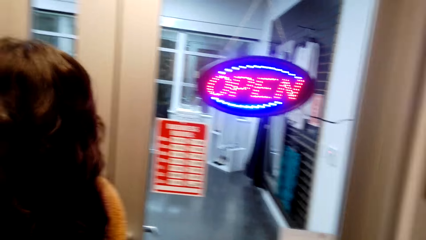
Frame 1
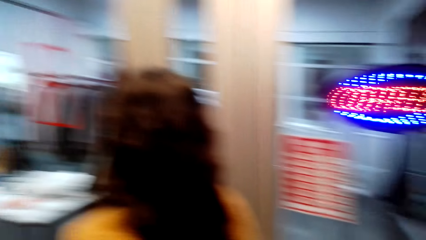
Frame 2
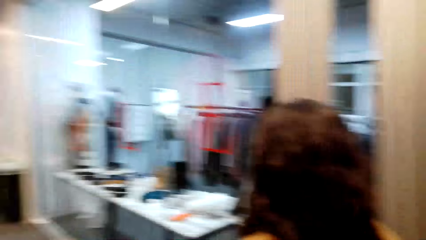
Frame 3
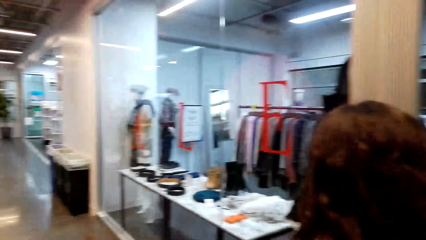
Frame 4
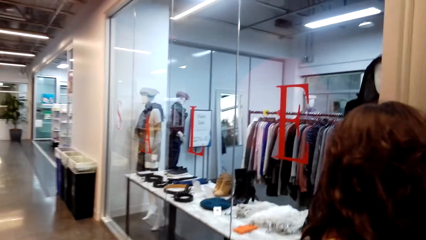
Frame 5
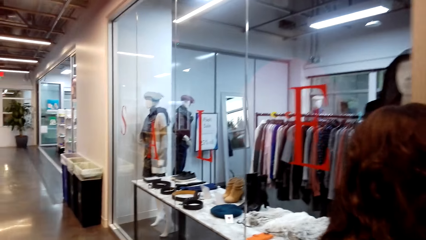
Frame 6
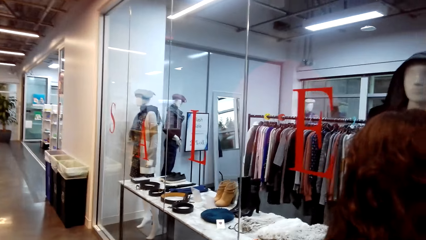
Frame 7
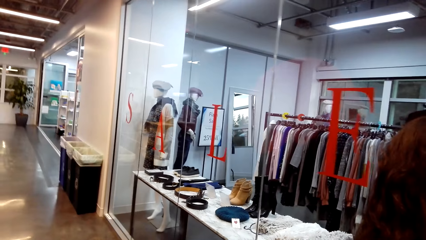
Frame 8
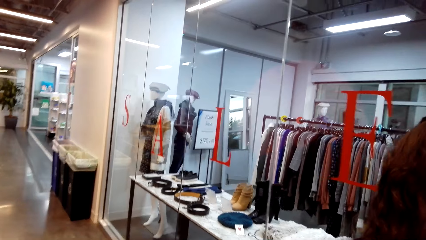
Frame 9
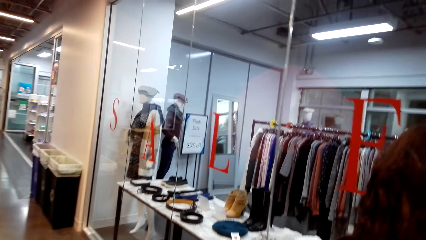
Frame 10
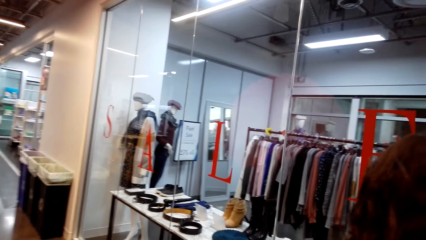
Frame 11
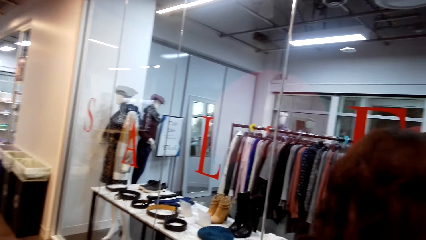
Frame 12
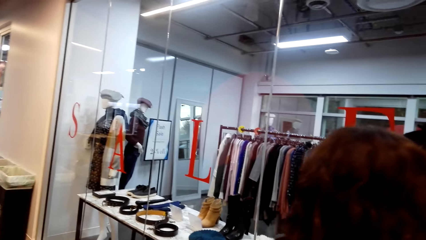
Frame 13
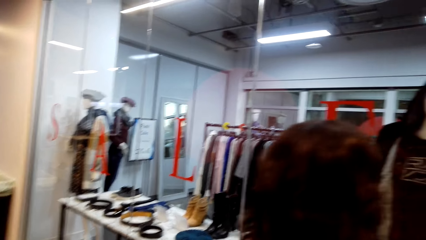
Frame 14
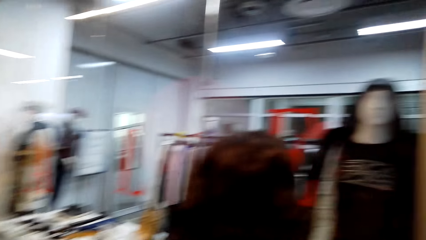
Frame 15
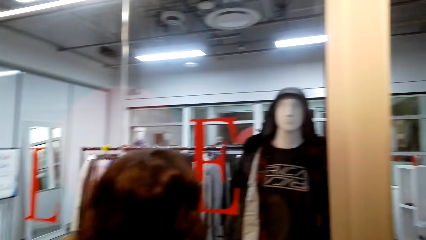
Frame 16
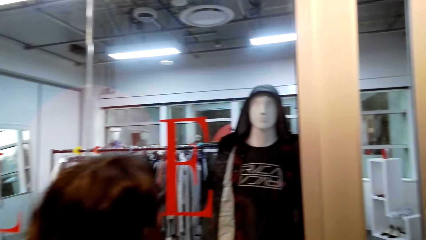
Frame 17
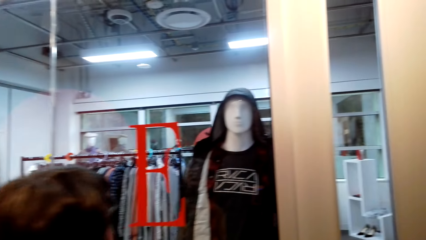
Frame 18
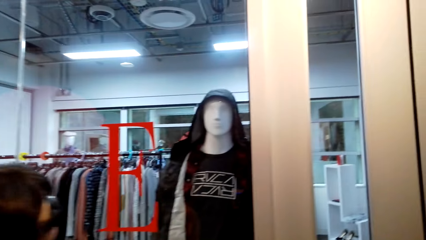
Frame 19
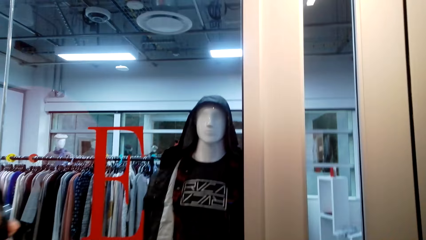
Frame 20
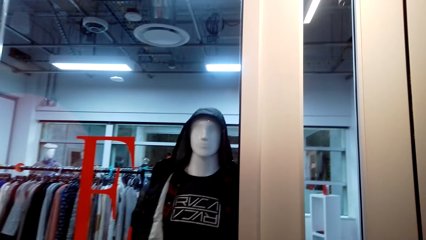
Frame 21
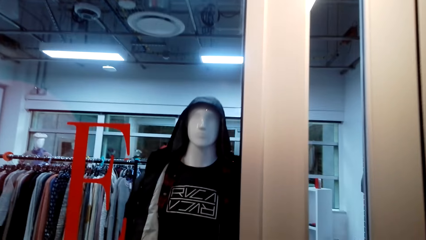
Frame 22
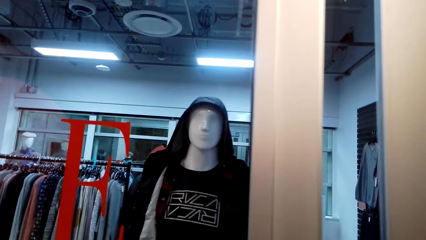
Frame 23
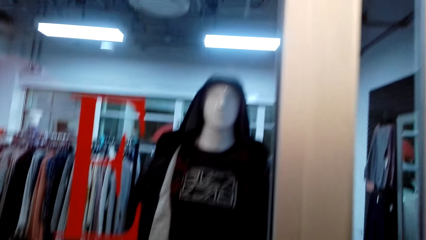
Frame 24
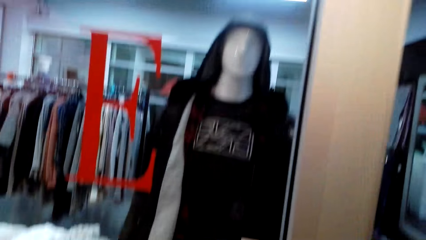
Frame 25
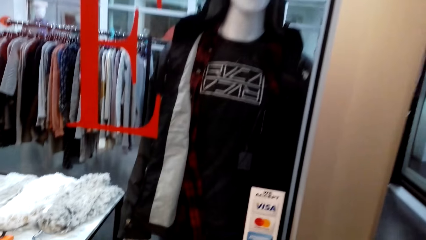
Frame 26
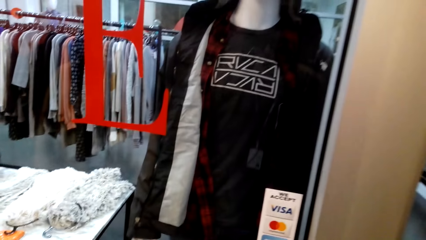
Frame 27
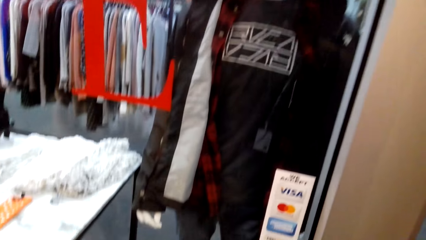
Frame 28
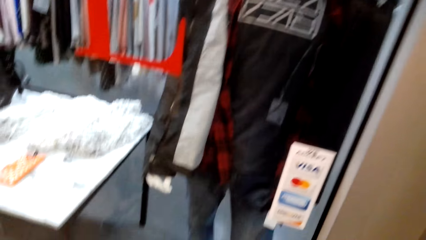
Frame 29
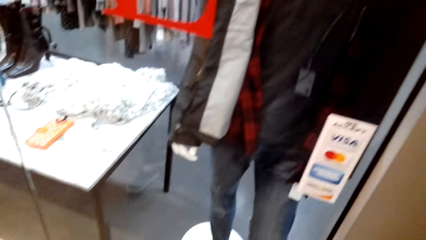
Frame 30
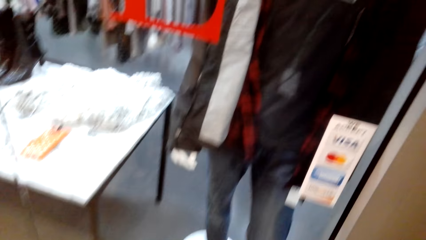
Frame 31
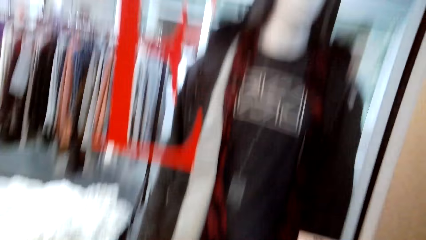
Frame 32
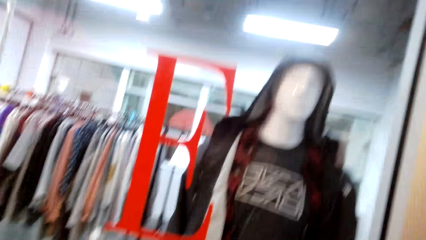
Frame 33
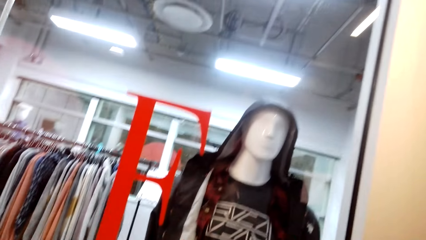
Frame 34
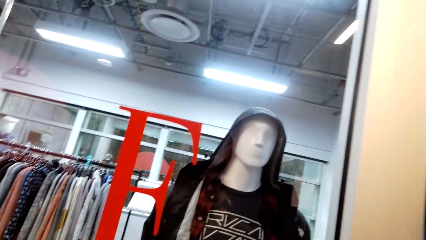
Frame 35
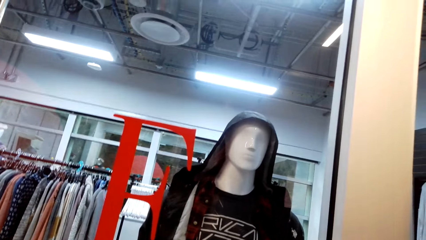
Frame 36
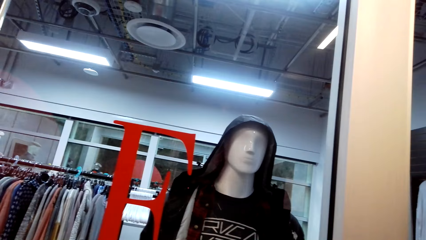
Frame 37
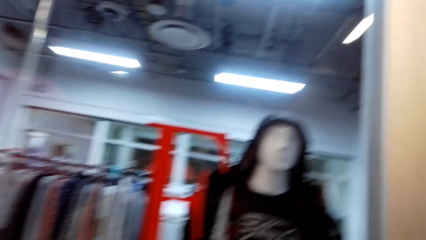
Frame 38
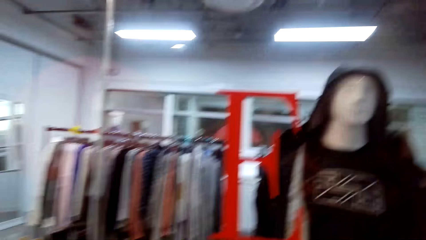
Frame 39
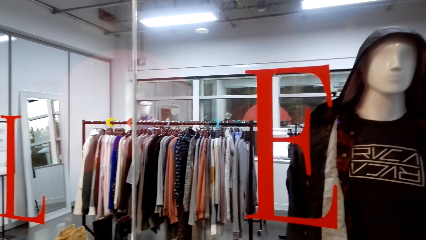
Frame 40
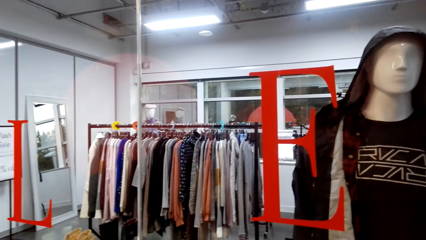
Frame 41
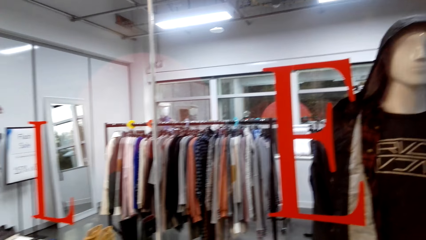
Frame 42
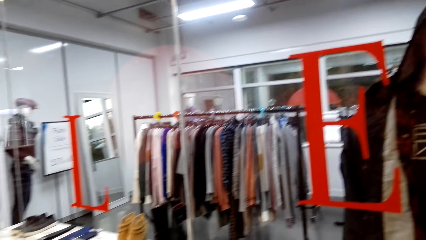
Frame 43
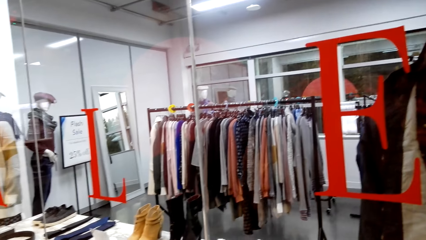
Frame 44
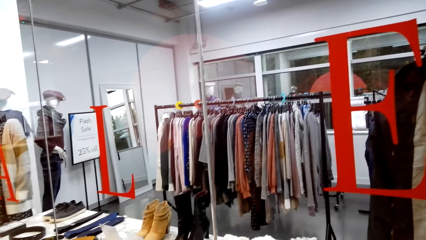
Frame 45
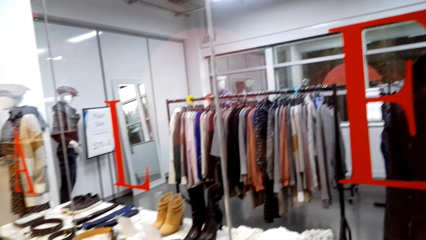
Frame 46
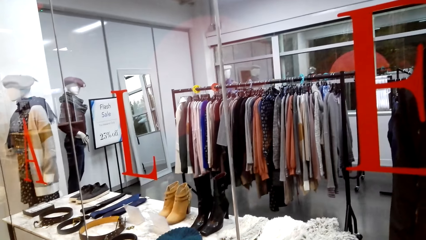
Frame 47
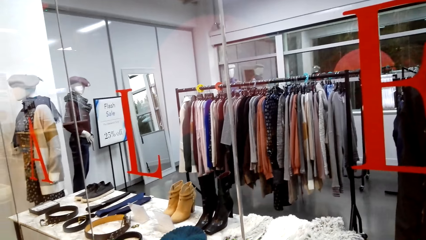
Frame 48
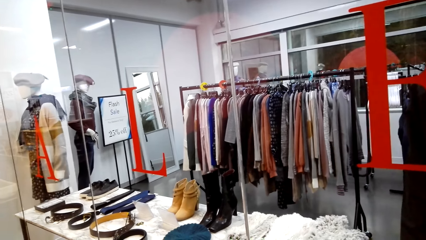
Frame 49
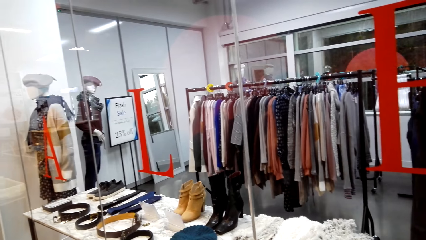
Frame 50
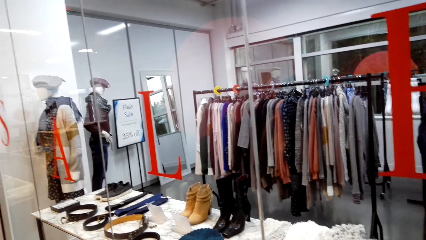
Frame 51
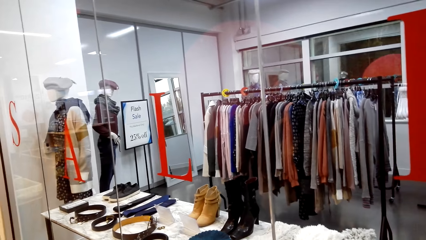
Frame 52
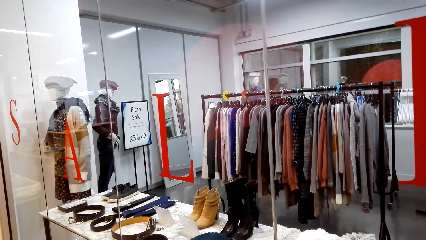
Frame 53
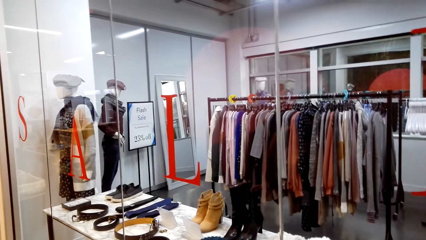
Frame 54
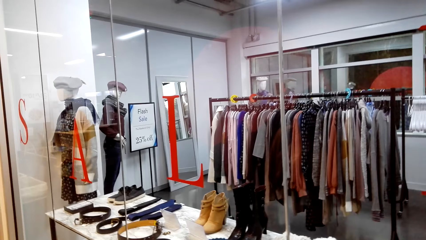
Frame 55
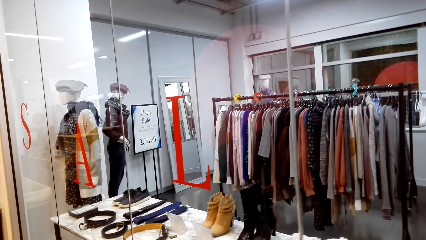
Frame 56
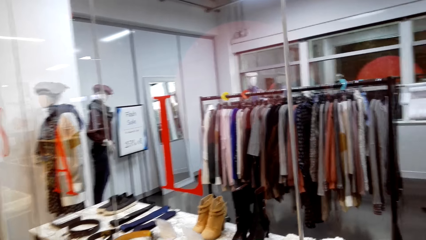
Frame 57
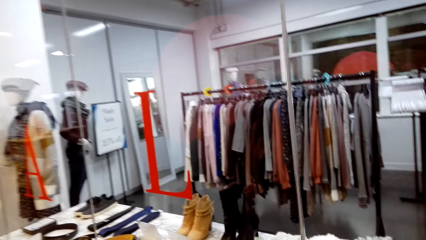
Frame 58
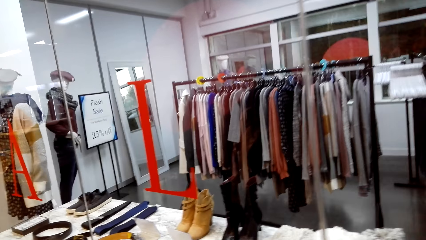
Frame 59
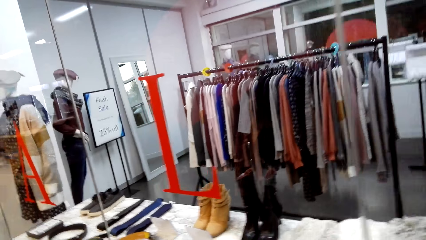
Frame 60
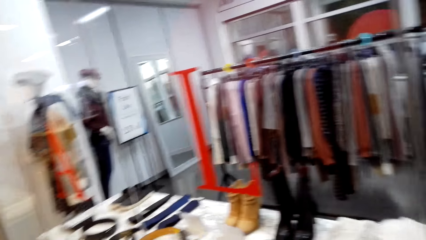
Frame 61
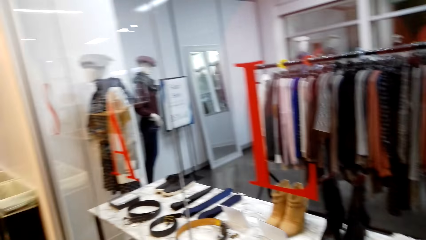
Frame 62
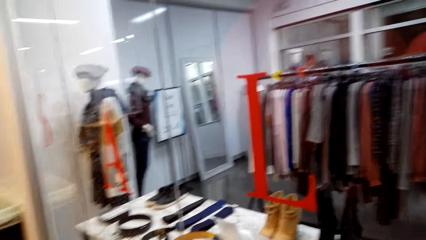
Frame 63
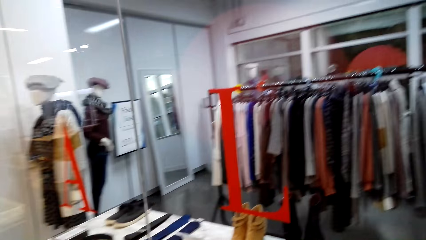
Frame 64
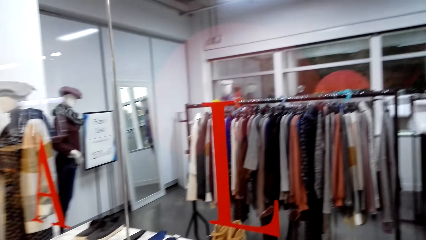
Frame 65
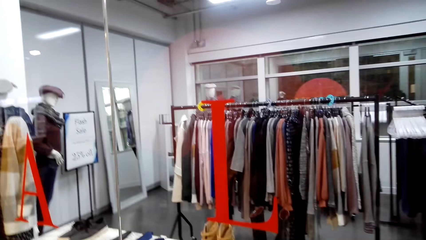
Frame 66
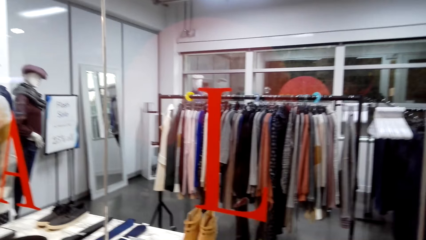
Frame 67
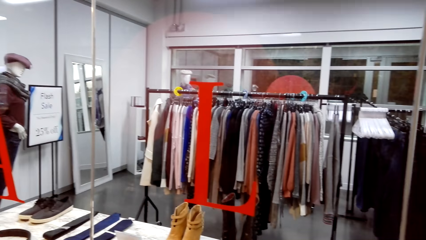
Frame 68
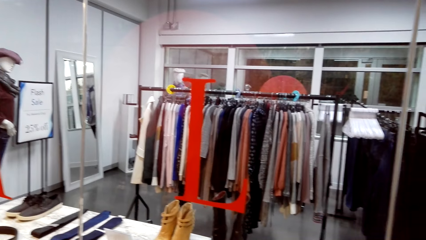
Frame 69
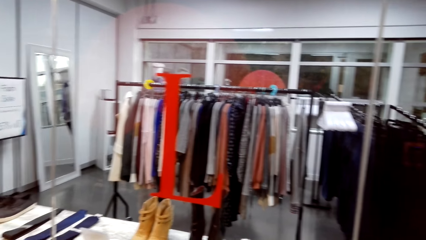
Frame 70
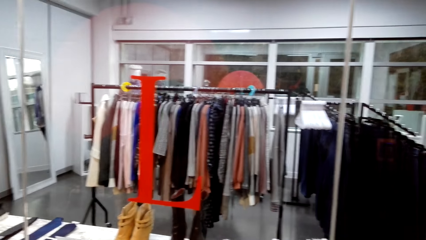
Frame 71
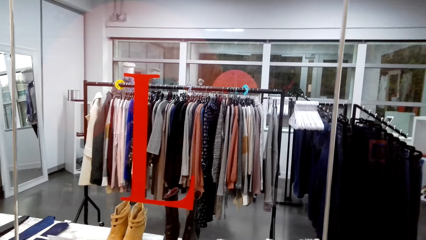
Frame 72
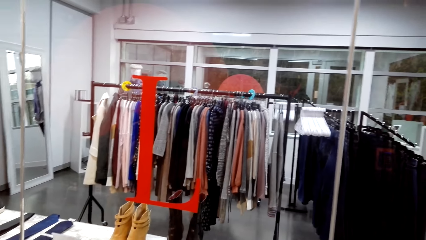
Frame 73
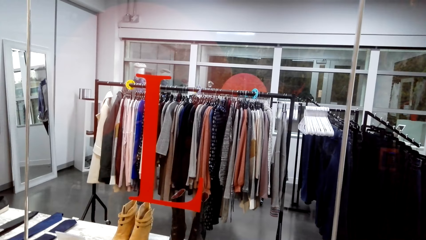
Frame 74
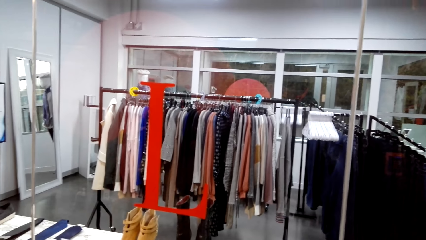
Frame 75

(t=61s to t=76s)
A woman walks. The camera wearer walks. They look at clothes. The woman talks with the camera wearer.
